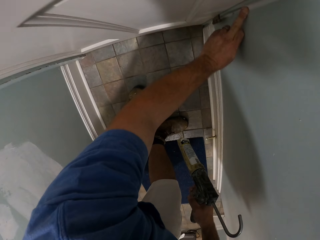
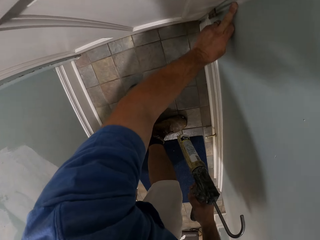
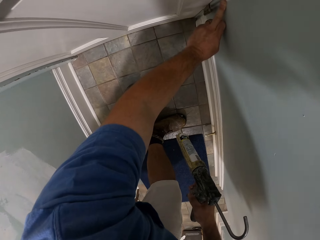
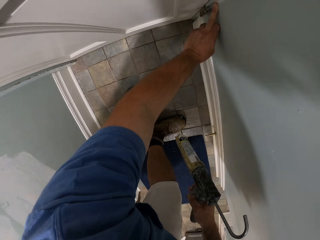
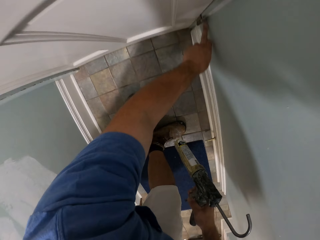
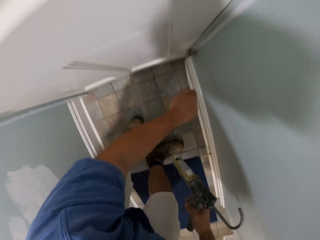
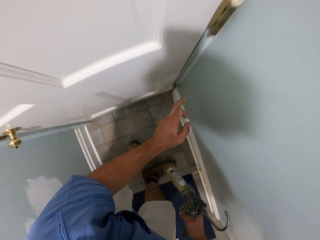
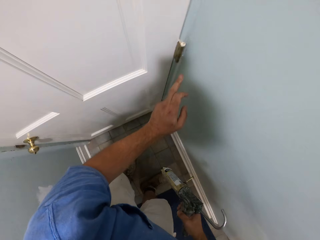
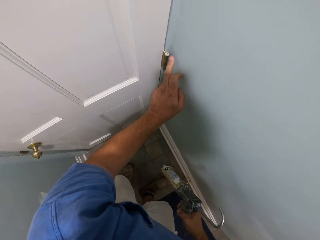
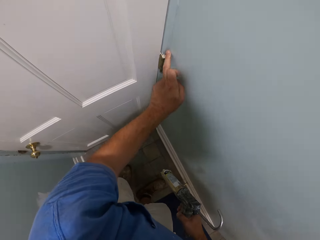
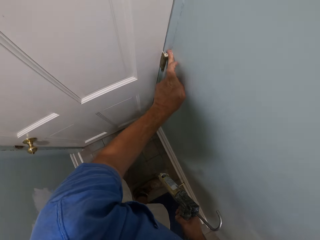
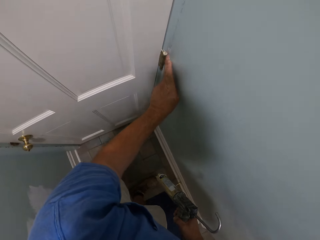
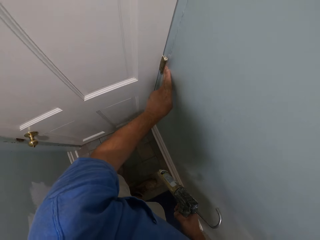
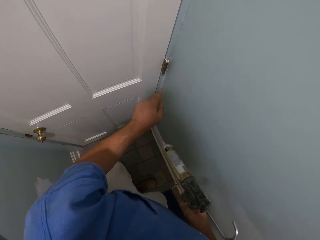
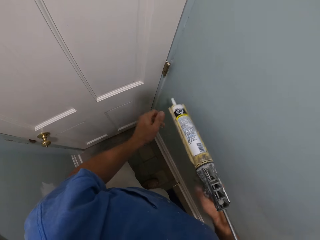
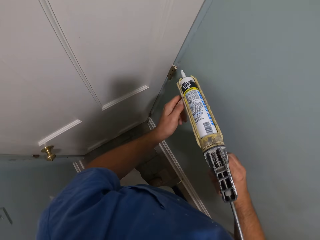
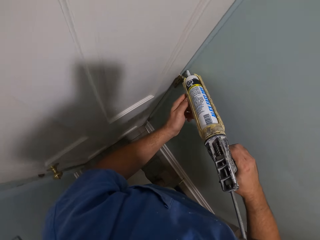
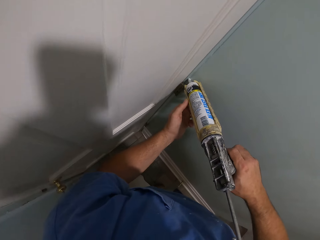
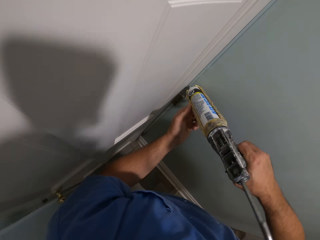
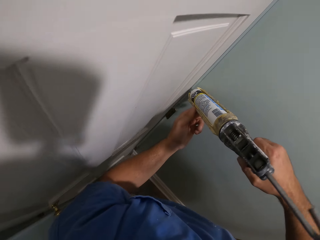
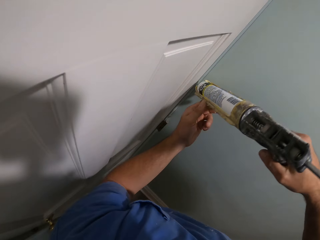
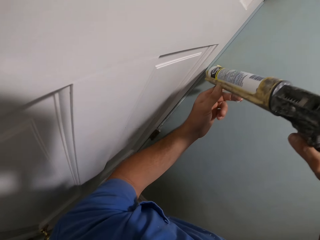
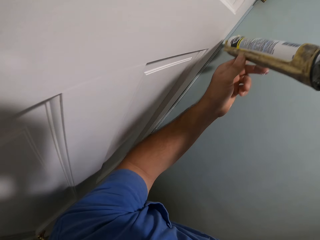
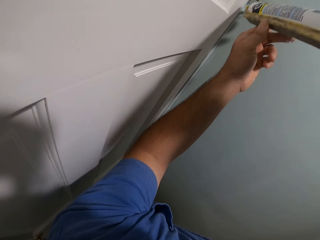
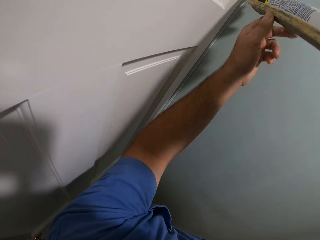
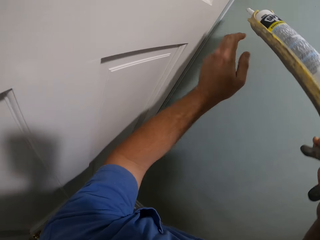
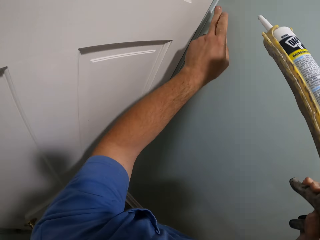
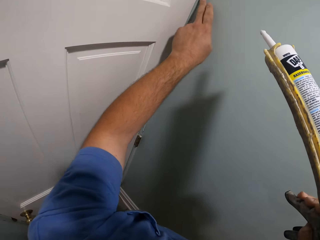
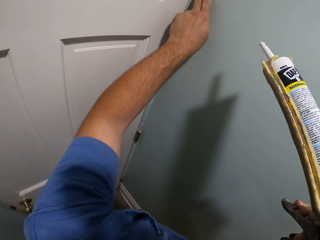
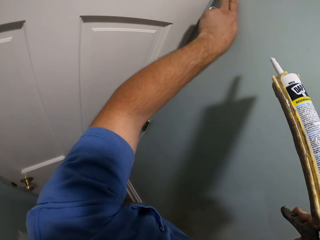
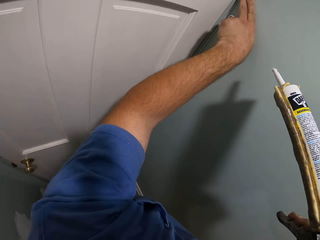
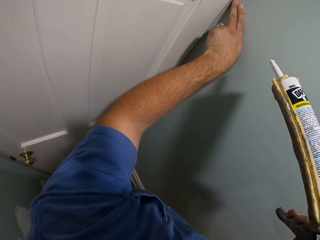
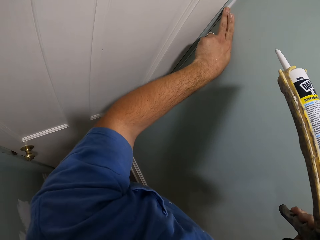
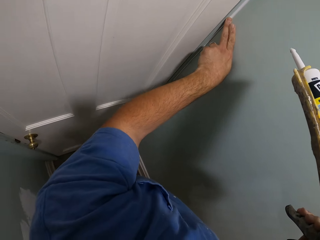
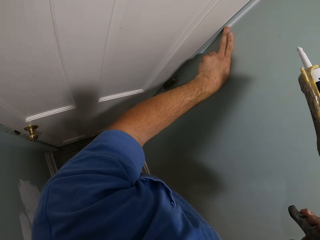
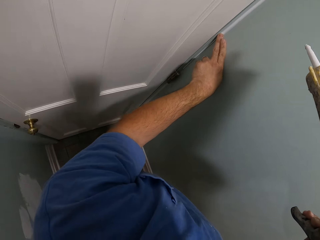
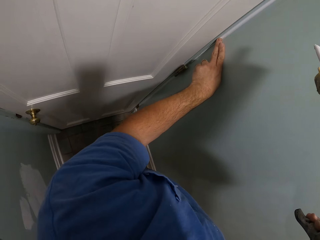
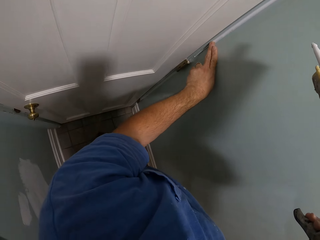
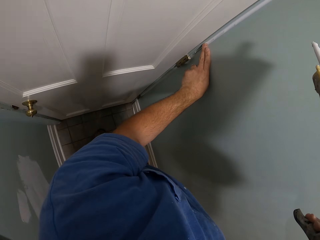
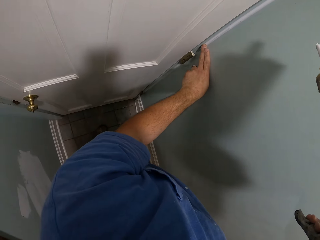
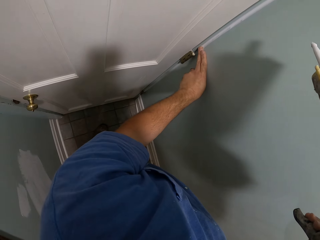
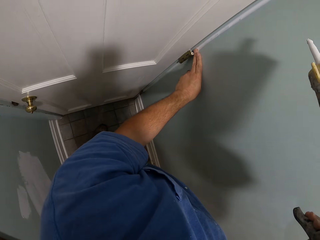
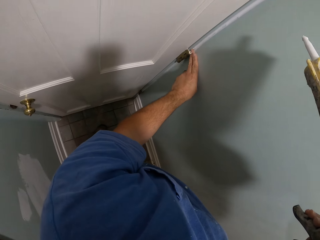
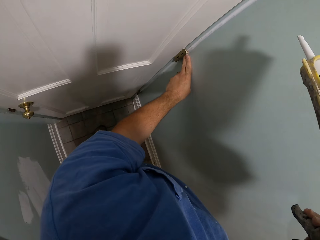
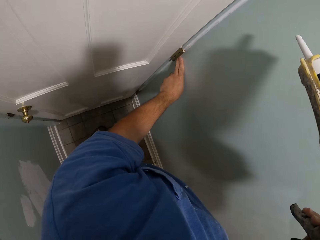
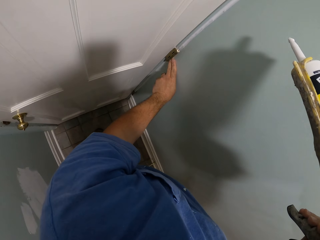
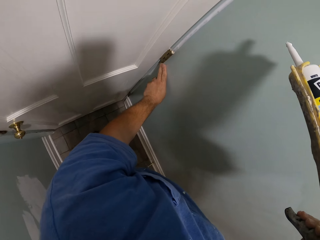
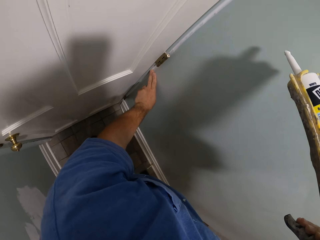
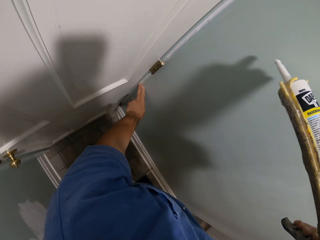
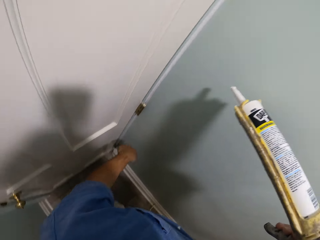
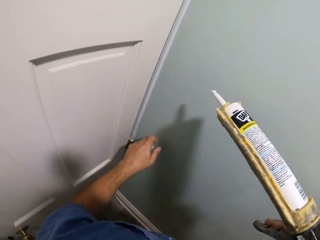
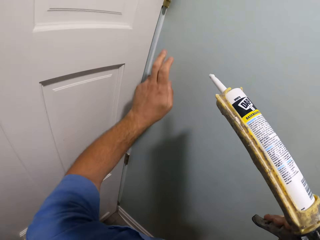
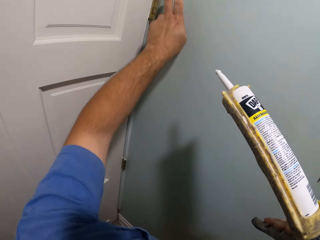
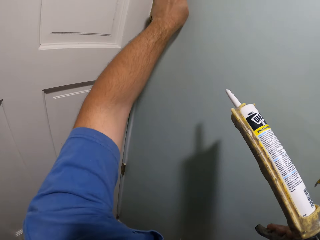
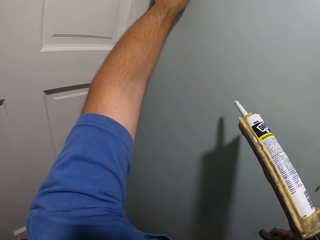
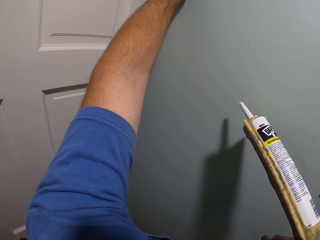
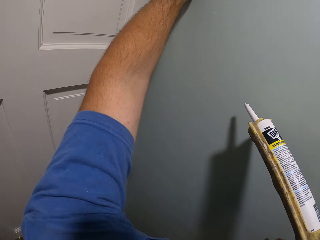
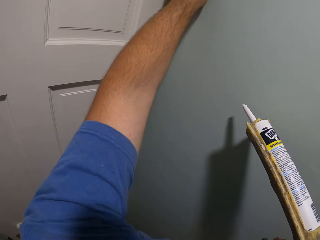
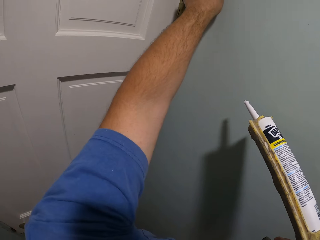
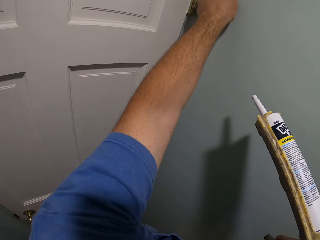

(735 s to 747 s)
The camera wearer puts paint on the edge of the door corner with the paint gun. He aligns the paint on the door corner with his left fingers.

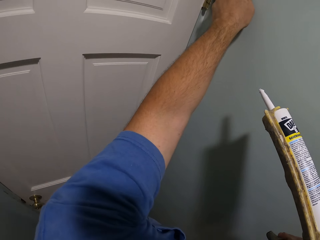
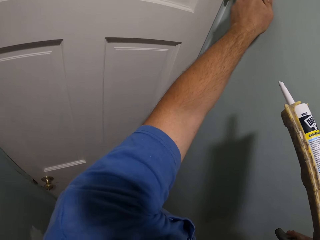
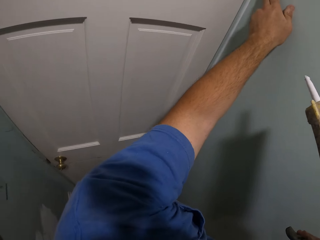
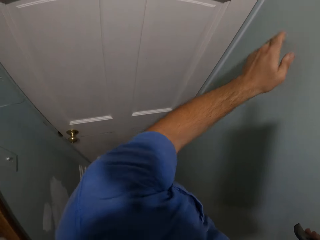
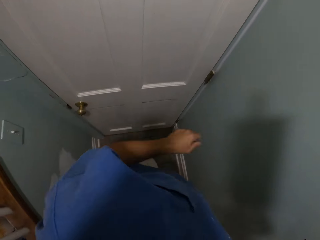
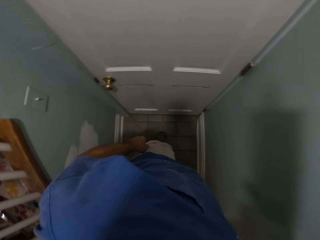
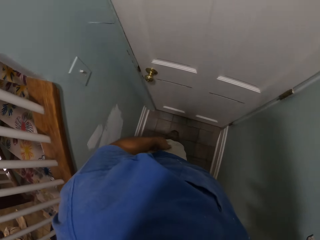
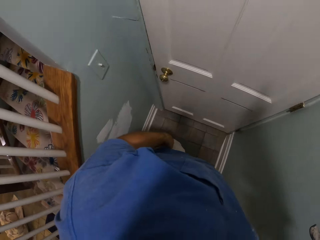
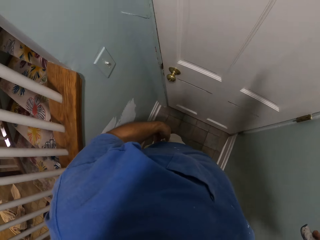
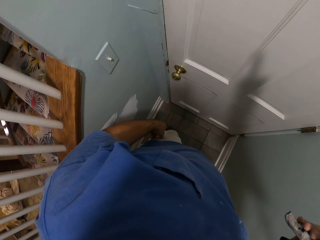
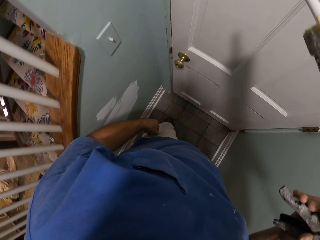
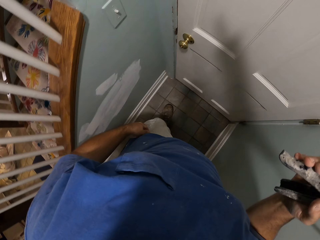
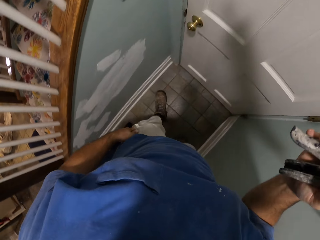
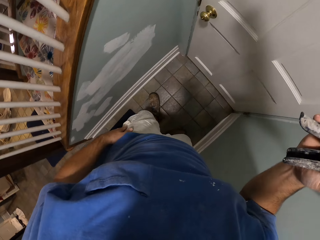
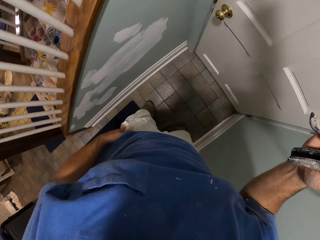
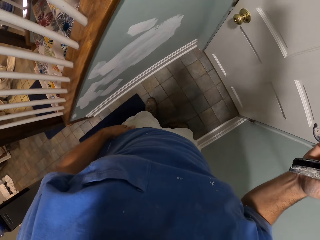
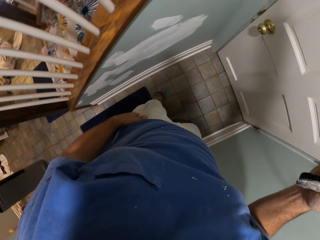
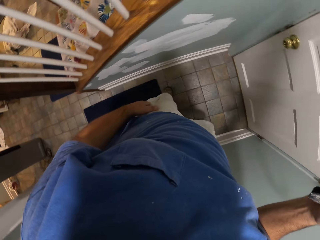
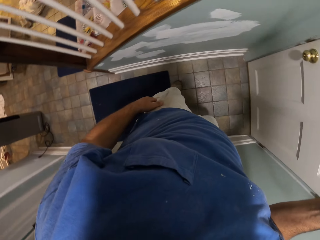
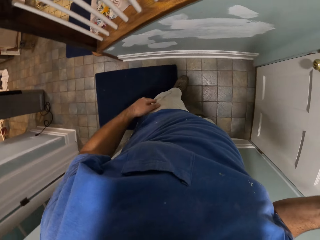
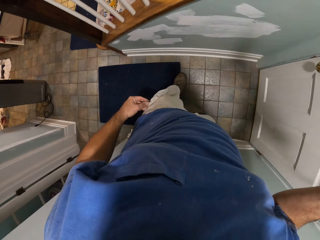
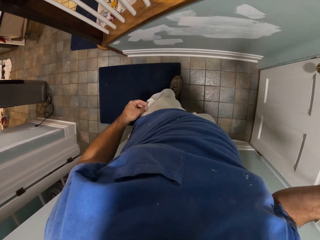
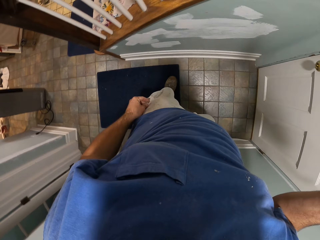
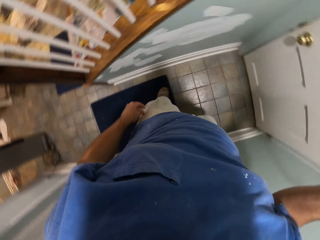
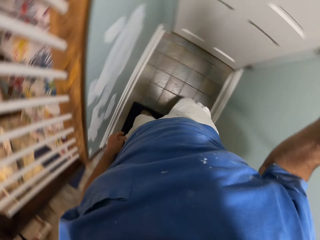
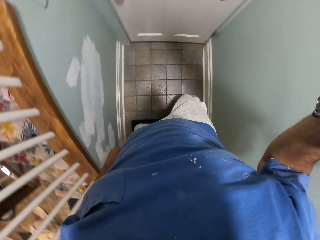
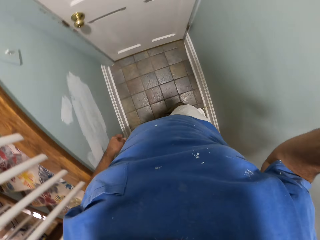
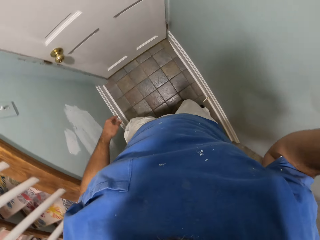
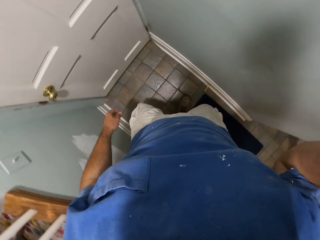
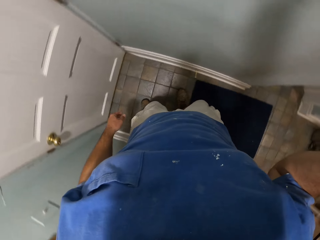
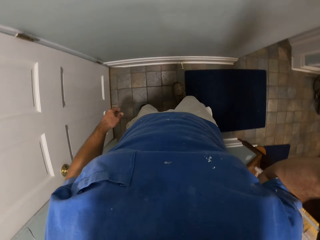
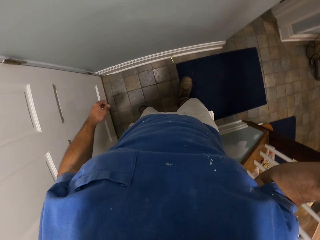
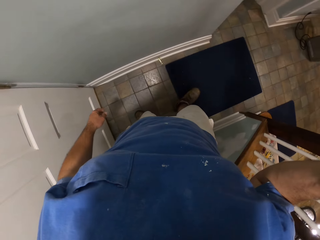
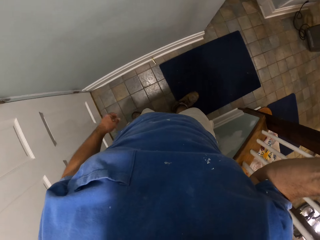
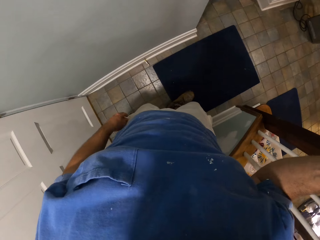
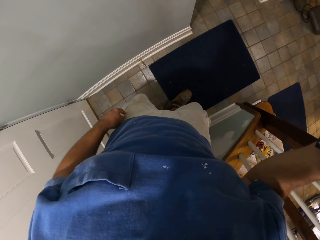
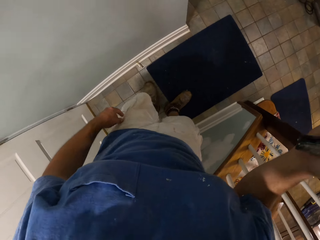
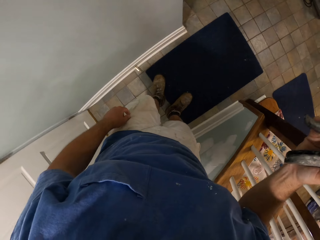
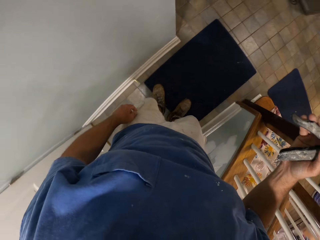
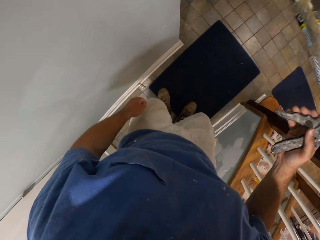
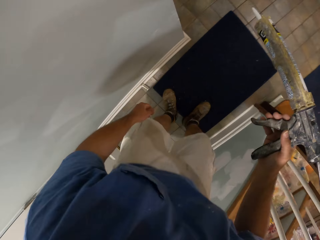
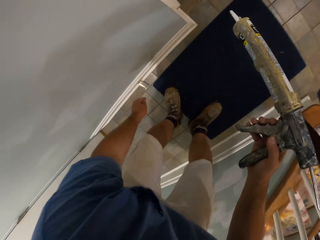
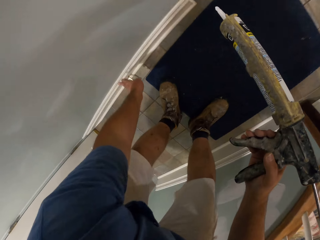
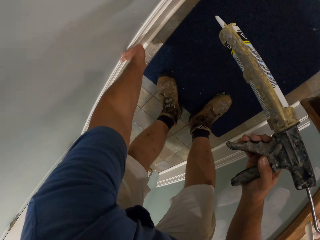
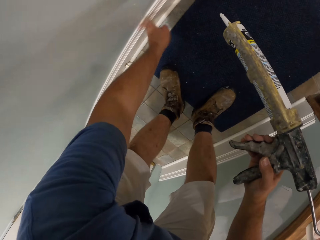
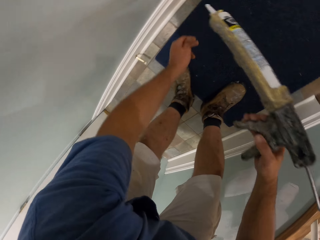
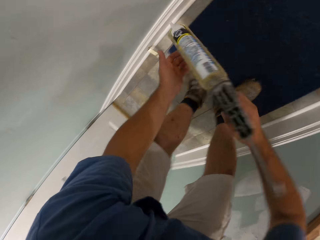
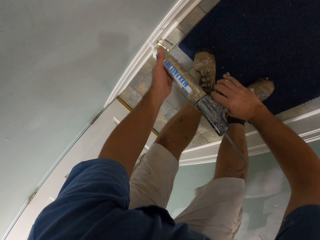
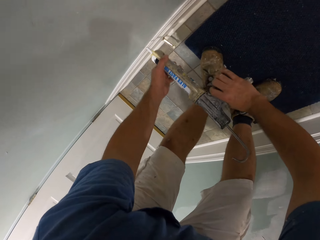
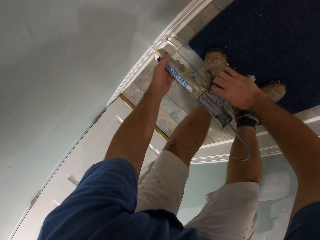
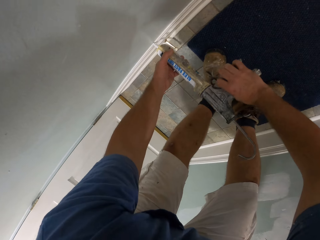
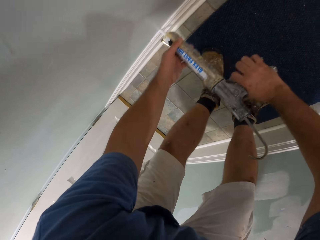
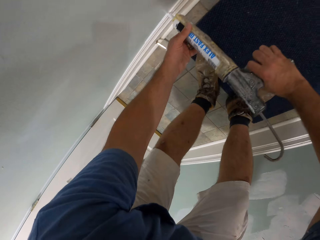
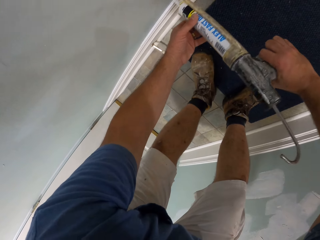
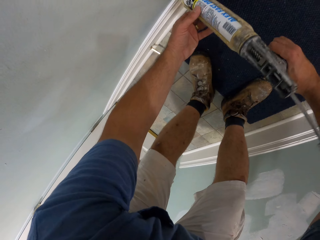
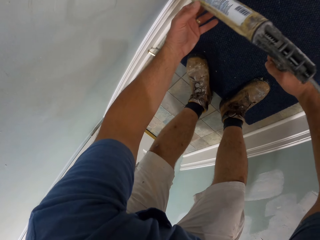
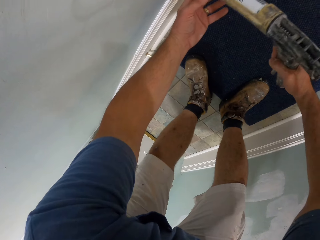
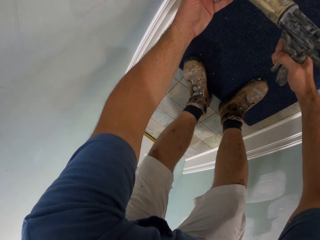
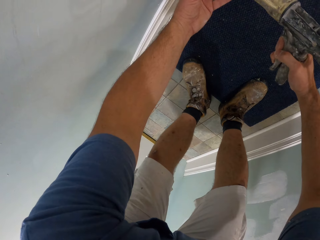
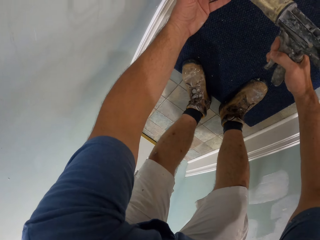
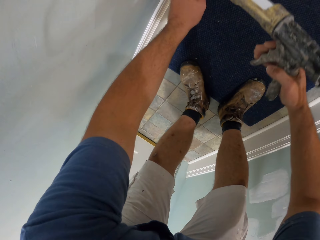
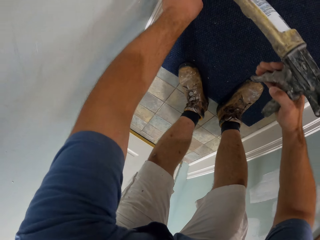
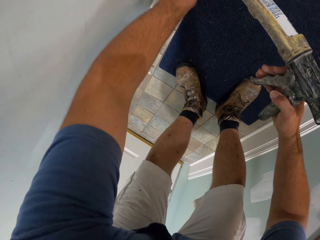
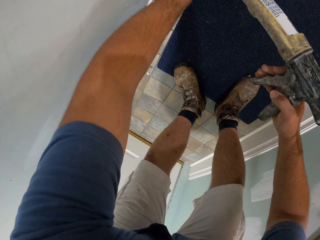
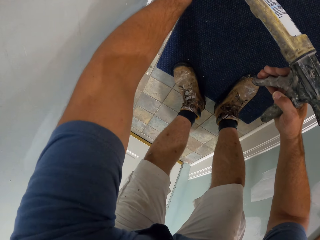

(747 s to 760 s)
The camera wearer turns around. He walks a bit forward. He touches the wall trim with his left fingers. He puts paint on the edge of the wall trim with the paint gun.
